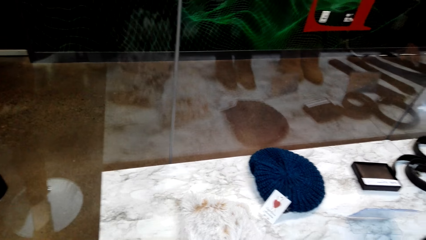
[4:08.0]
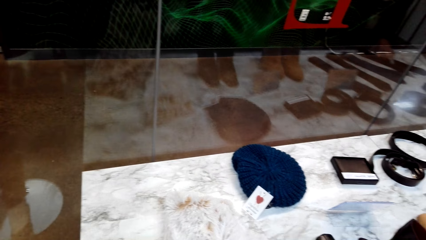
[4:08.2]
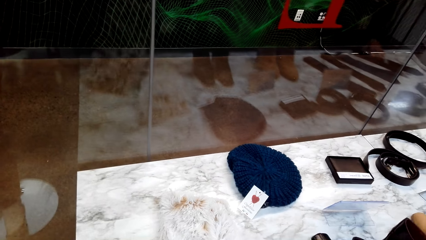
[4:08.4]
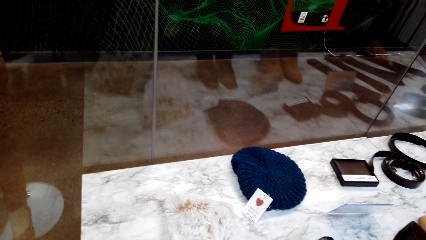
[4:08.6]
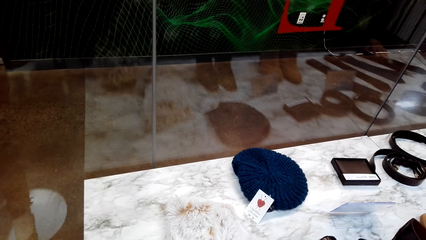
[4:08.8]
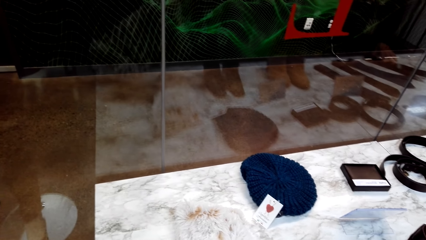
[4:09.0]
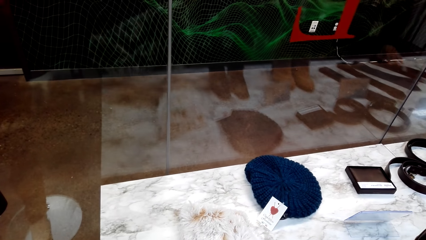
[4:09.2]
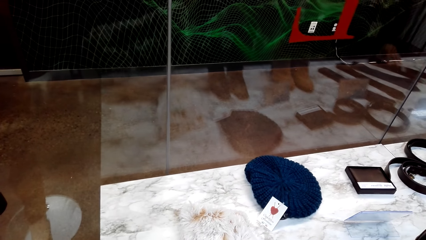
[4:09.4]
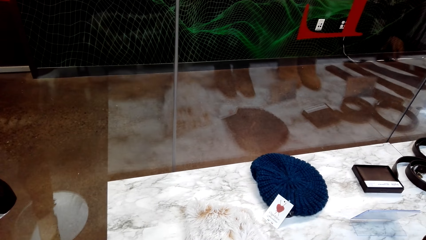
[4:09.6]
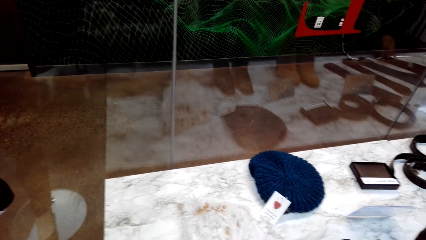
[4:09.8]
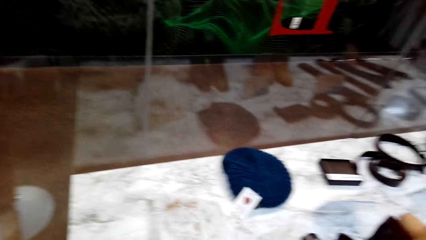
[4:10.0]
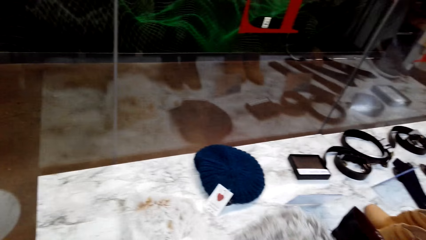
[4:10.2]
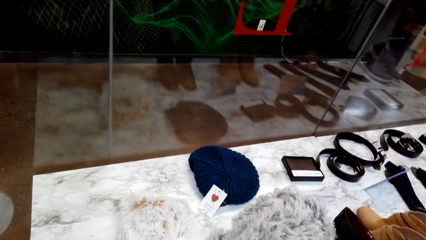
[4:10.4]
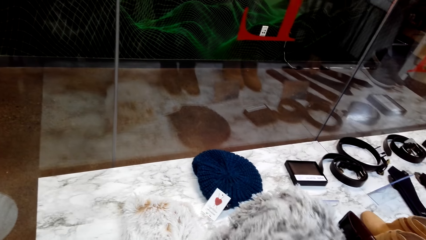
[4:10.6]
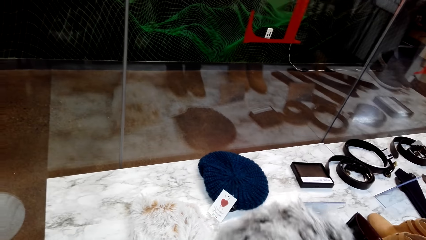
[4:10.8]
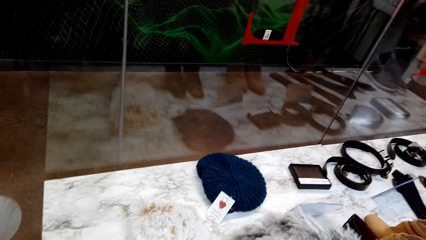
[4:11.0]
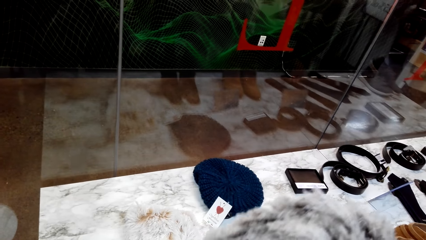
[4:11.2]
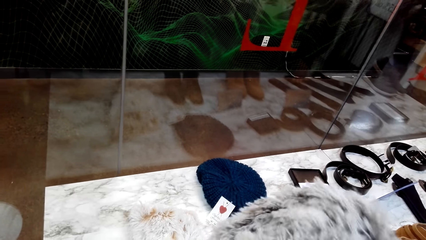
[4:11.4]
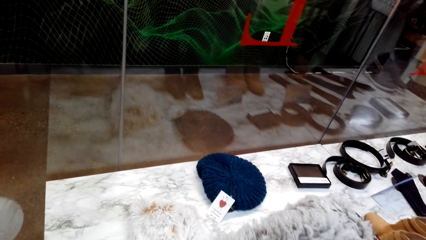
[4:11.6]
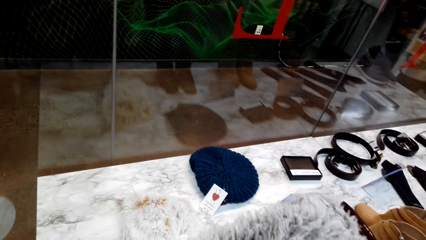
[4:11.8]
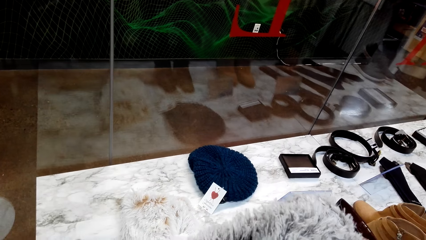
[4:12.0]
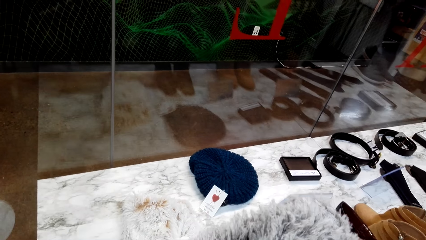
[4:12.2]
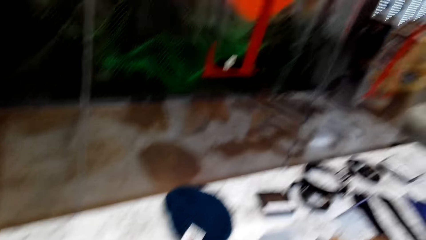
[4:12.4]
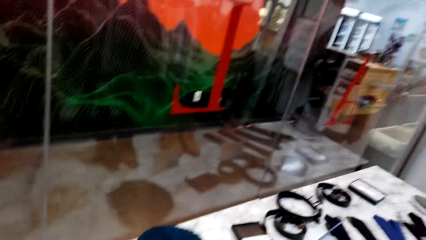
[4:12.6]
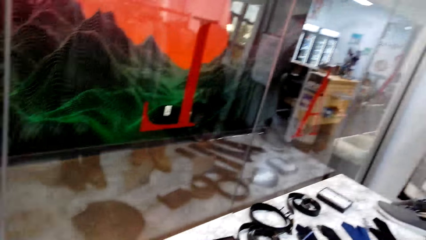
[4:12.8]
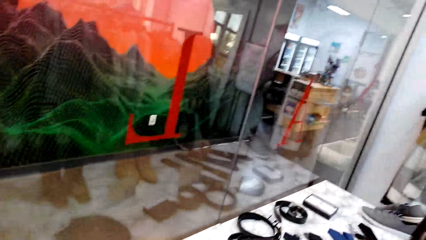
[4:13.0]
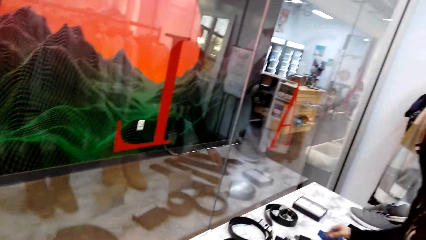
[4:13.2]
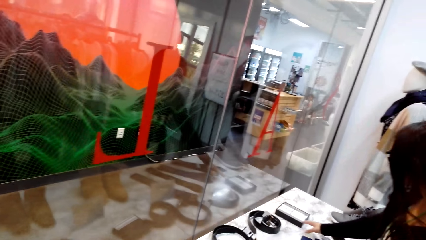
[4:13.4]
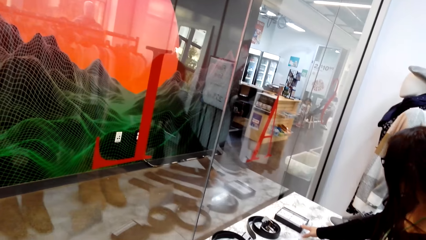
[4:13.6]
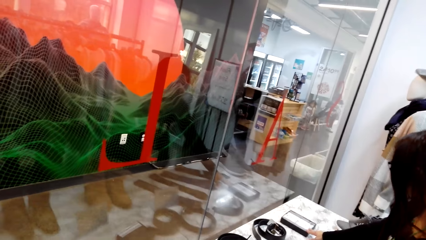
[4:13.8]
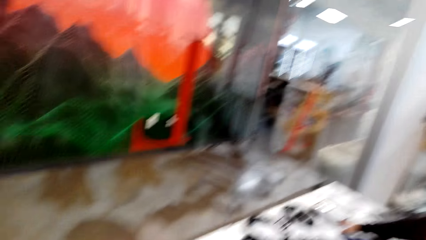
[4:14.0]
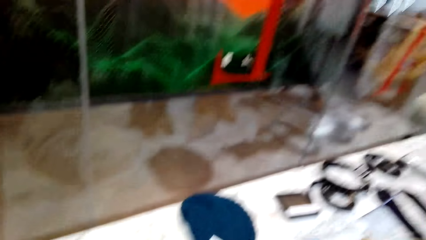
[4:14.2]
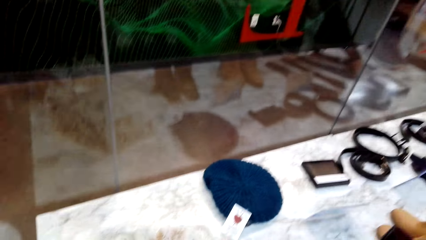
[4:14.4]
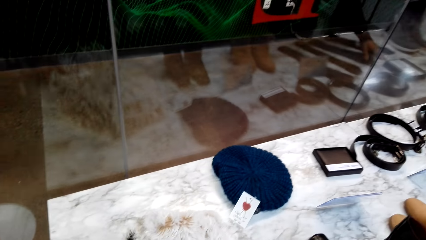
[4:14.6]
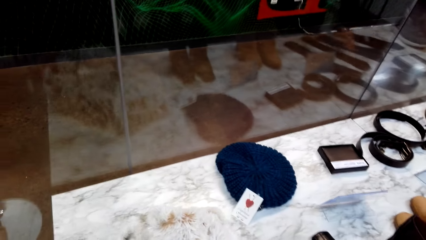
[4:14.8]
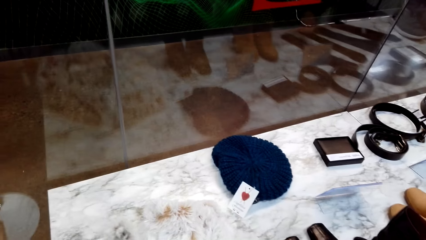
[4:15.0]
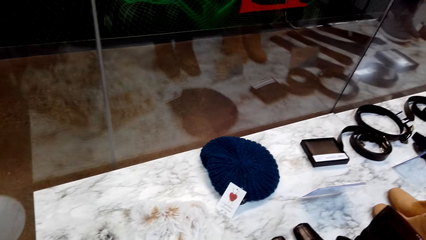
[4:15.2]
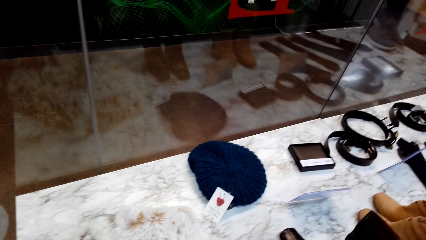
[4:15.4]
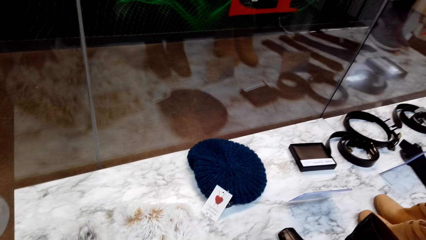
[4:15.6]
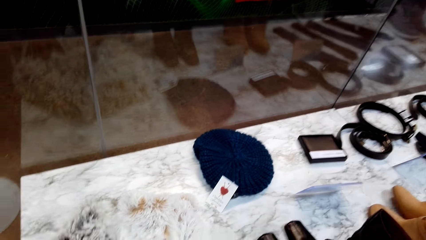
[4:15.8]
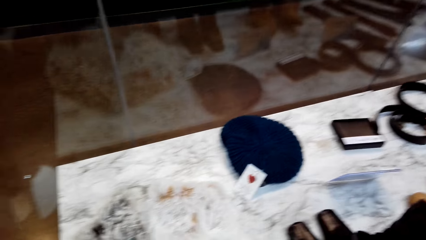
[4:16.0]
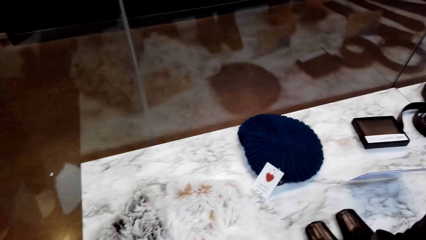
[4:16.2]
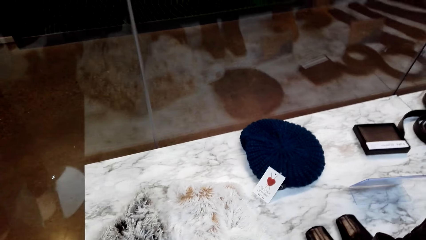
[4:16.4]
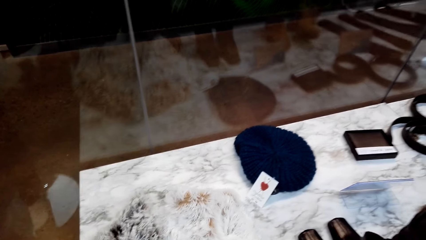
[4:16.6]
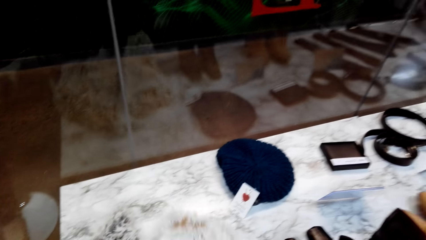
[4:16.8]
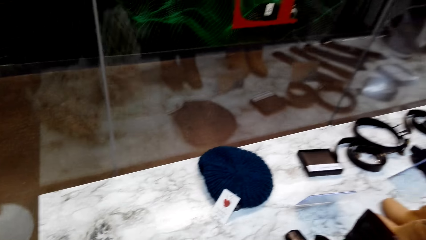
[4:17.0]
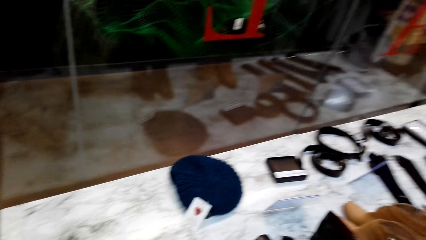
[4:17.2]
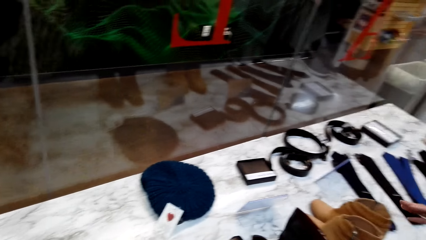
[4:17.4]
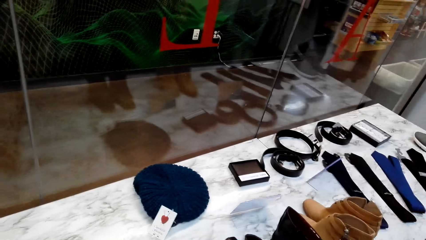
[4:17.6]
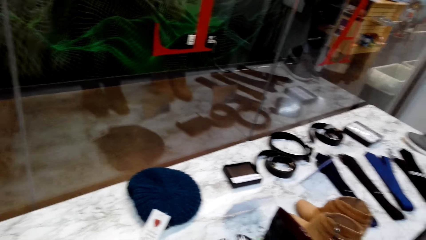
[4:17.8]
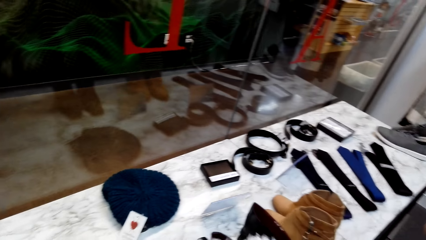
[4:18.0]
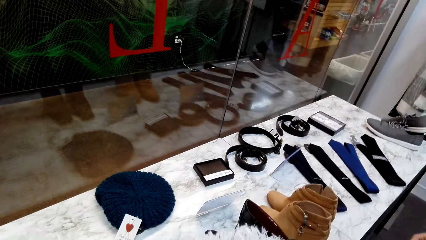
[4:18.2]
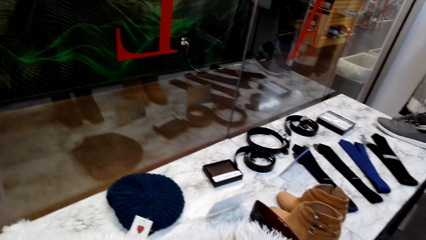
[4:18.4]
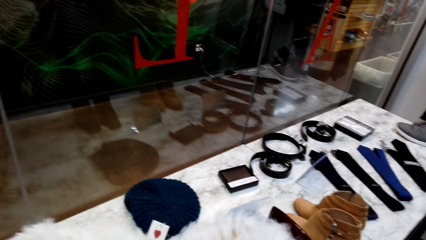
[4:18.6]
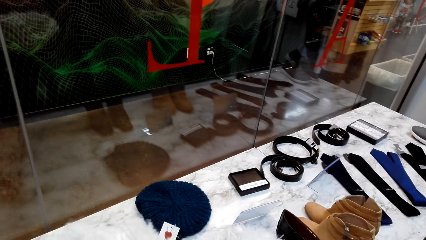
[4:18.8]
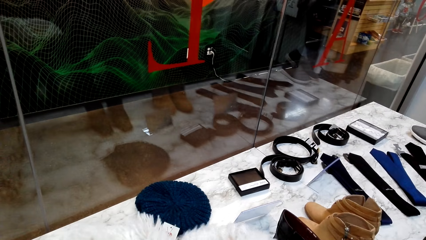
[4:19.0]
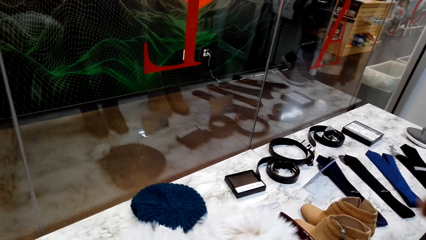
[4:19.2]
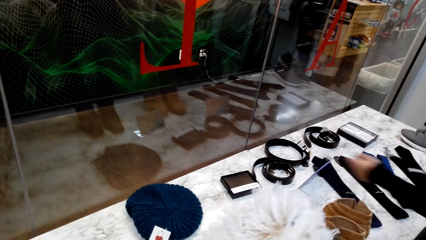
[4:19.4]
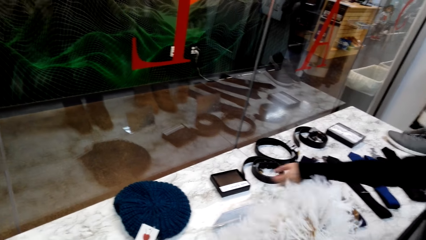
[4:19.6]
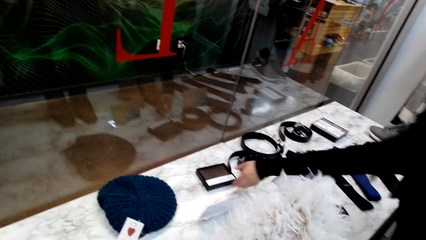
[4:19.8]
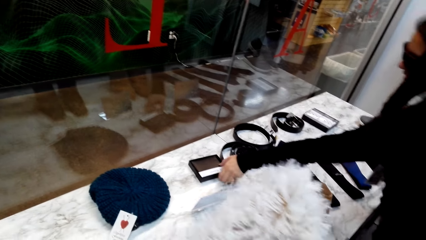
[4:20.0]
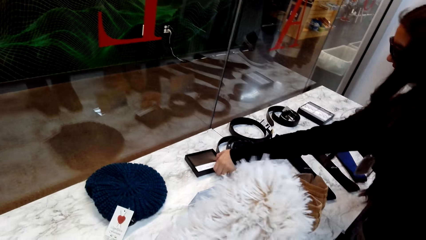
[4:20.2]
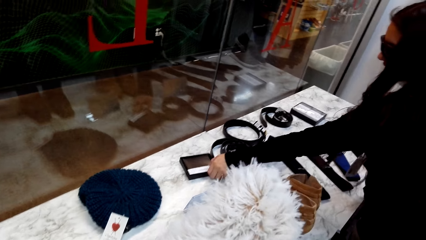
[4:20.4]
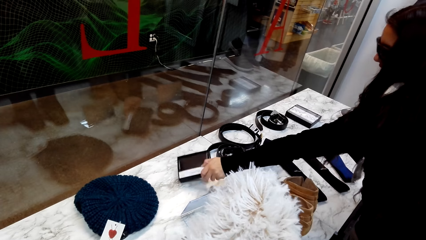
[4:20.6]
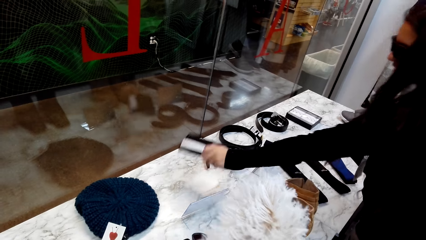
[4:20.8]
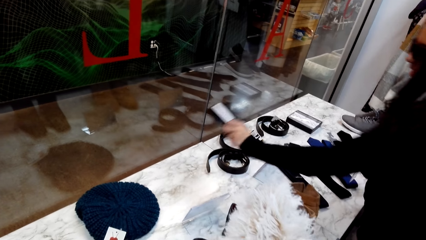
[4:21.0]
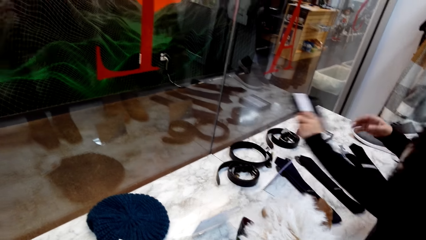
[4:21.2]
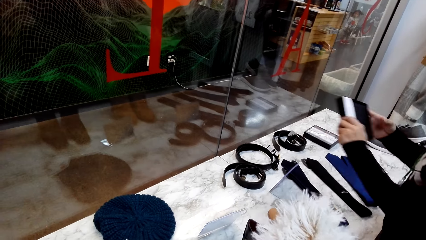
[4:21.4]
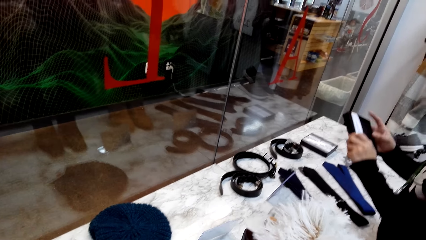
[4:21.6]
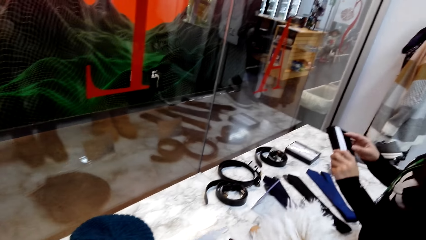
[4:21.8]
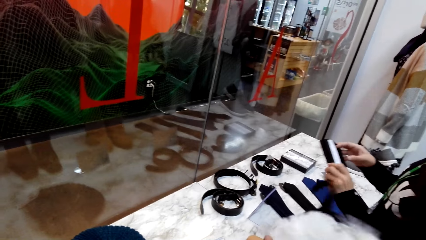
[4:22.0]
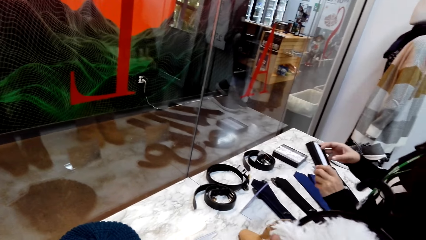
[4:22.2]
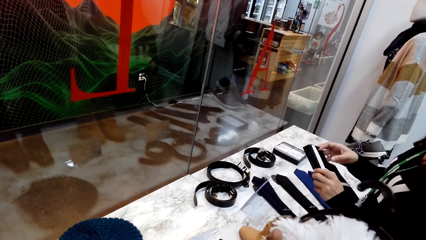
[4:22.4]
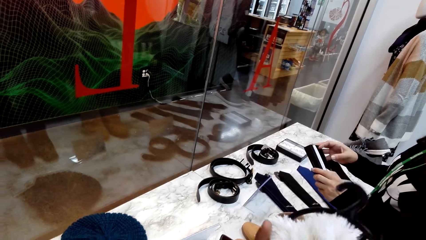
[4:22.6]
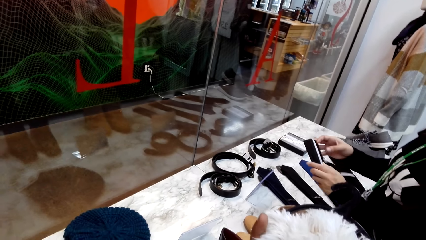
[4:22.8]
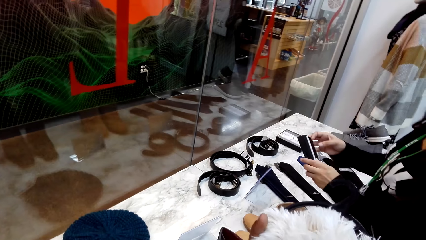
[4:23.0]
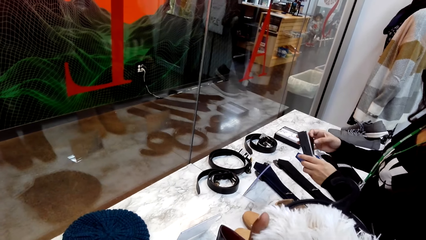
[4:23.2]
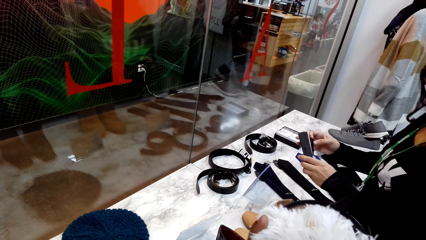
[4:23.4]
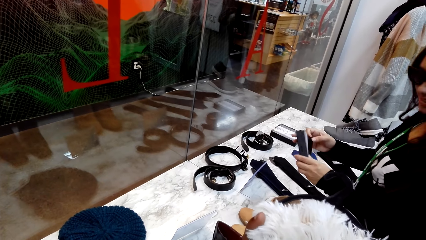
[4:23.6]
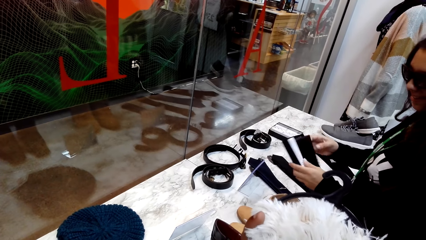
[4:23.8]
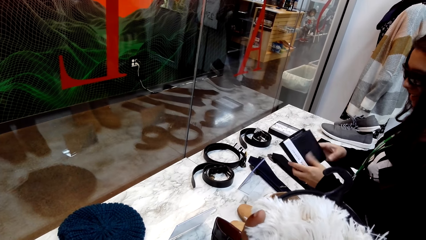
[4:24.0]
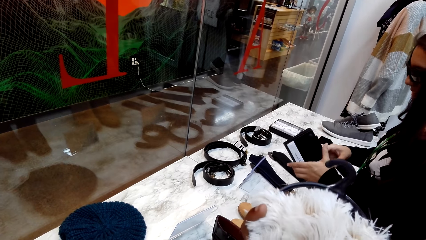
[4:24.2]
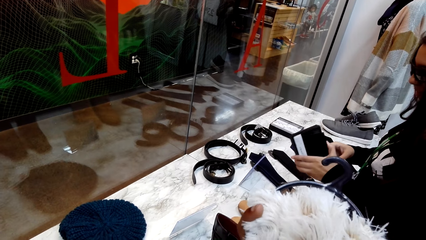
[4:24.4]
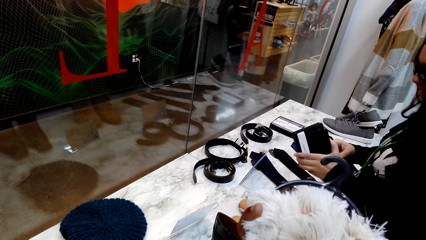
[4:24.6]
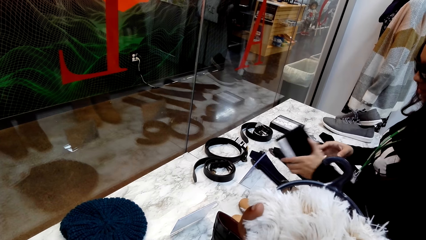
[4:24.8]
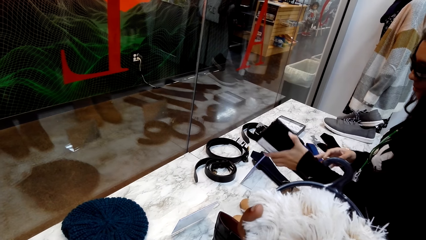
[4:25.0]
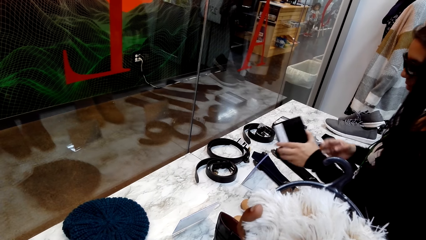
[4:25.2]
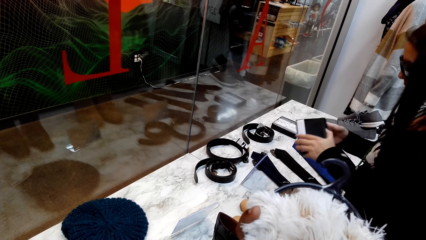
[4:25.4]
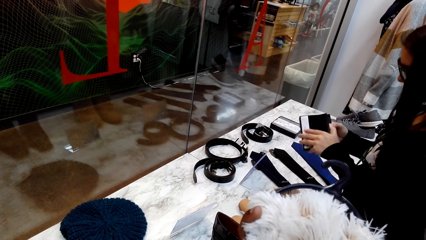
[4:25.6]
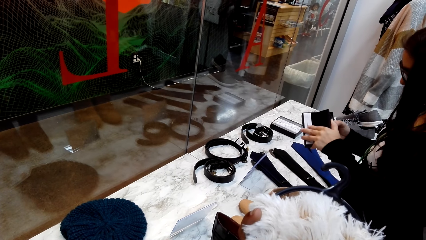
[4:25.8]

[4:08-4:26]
The camera wearer picks up a cloth from the table. They check the cloth. They put the cloth on the table. They pick up another cloth from the table. A person picks up the box from the table. The camera wearer checks the cloth. The person opens the box.
